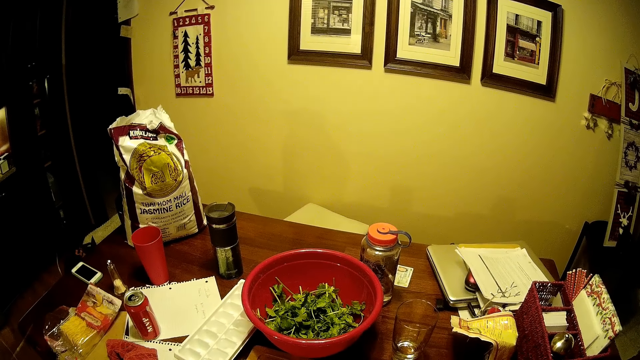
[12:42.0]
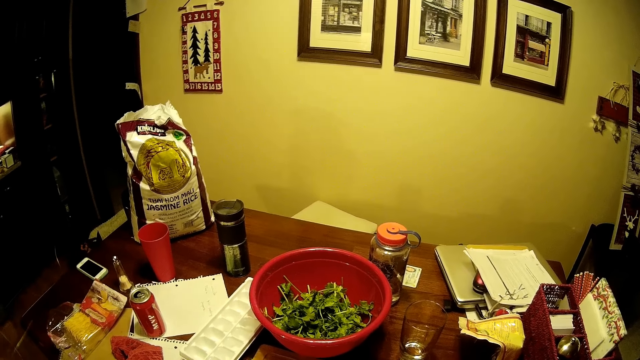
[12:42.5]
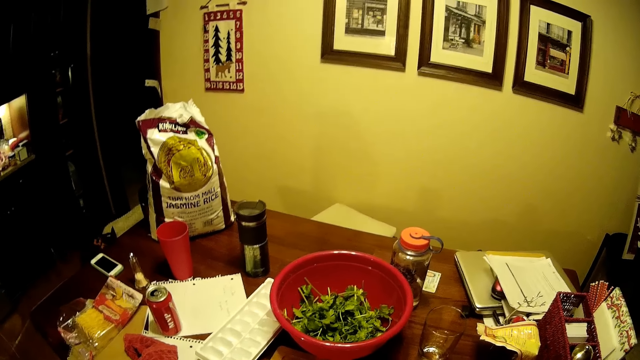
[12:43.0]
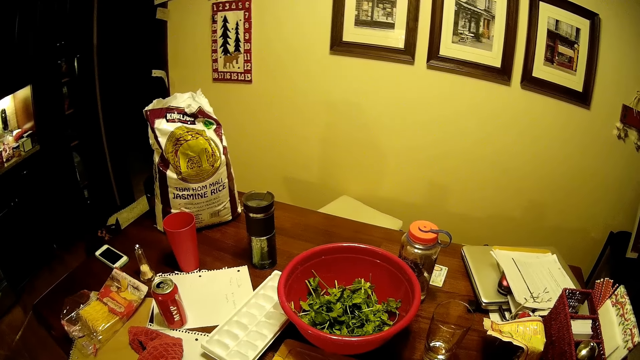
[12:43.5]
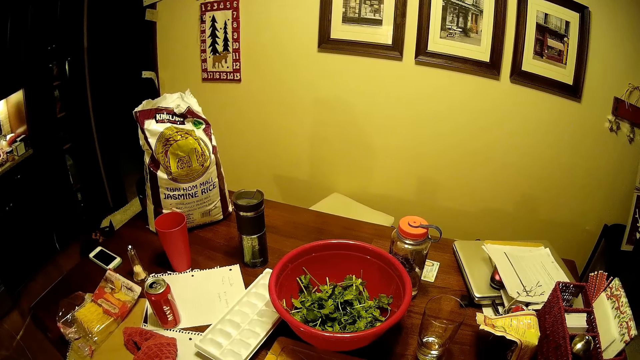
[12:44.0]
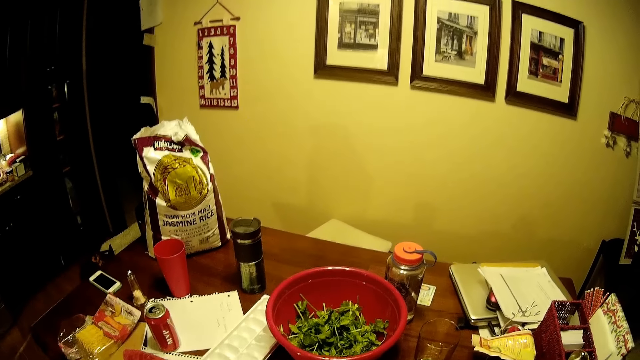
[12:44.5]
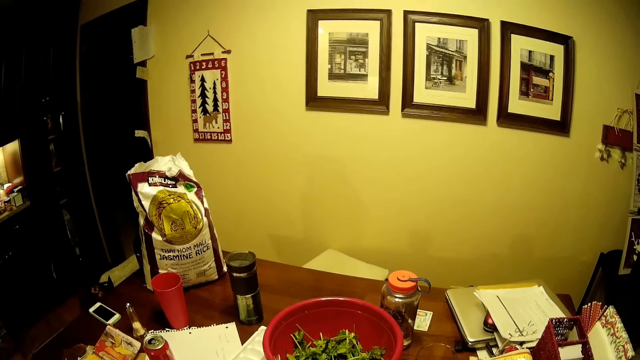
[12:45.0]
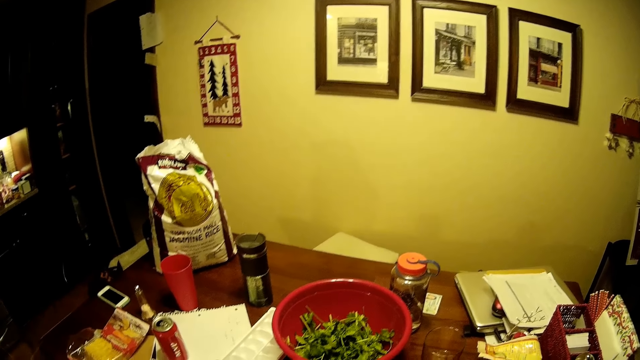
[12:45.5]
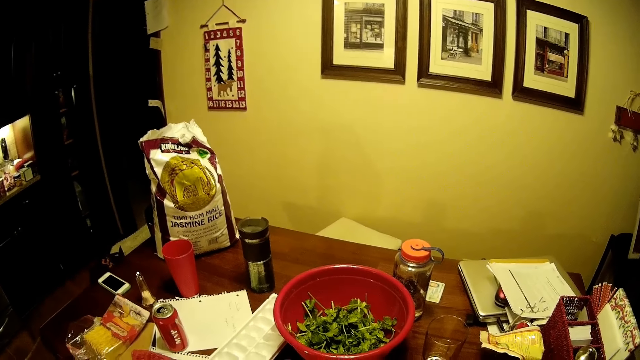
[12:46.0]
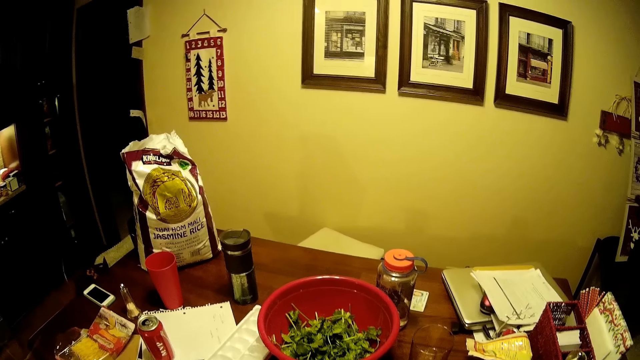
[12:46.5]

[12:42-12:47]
The camera wearer turns around the room.

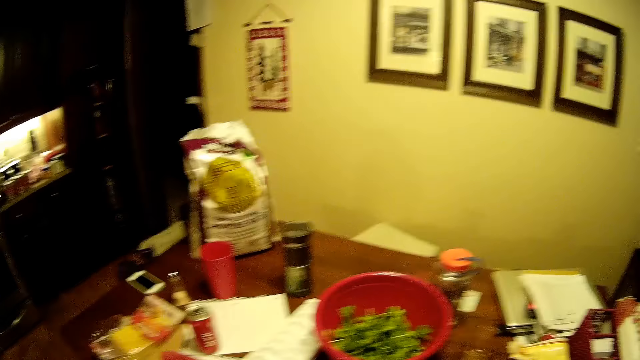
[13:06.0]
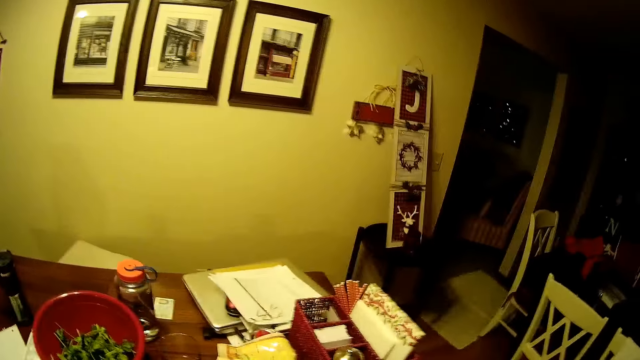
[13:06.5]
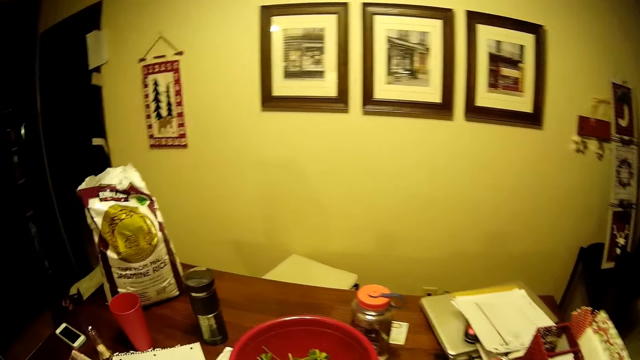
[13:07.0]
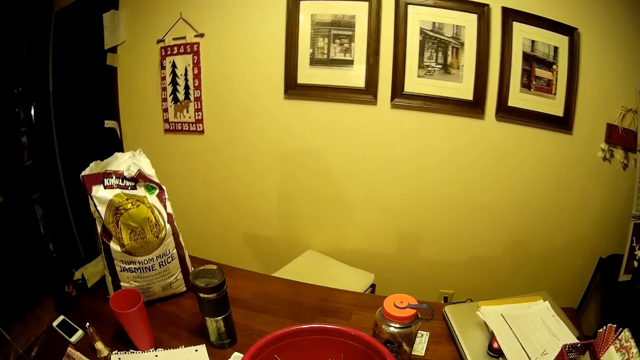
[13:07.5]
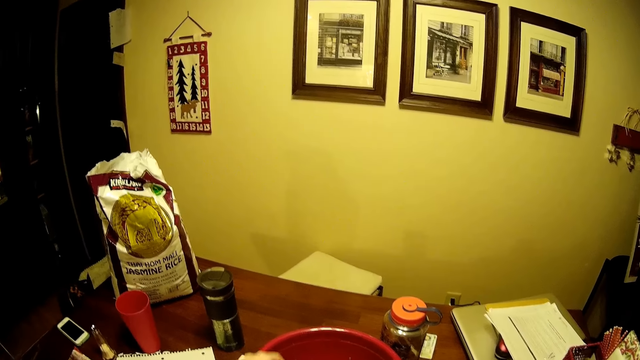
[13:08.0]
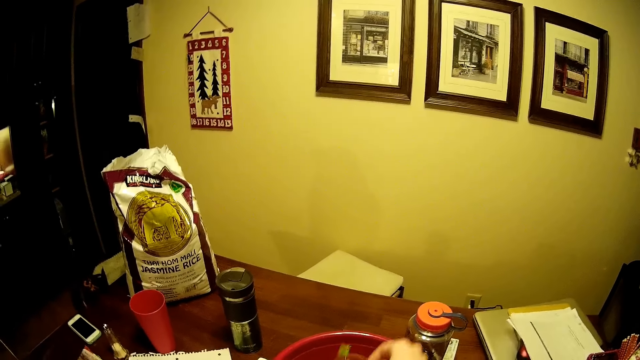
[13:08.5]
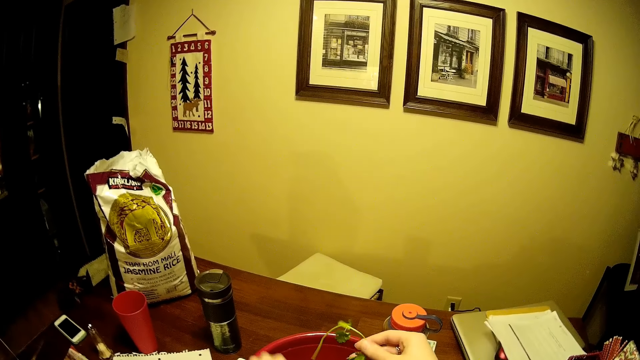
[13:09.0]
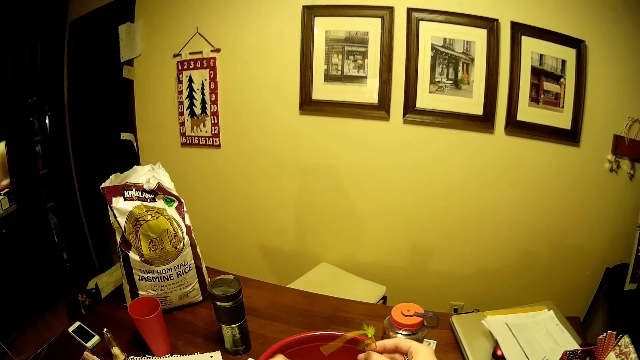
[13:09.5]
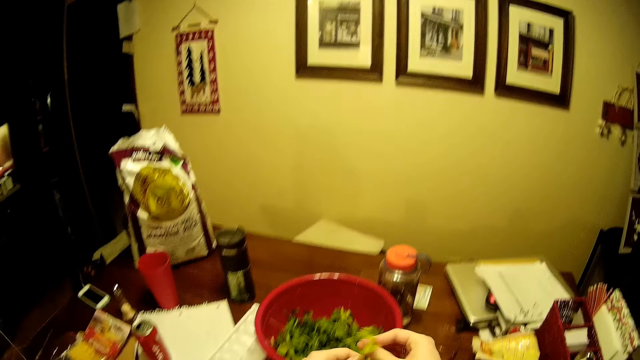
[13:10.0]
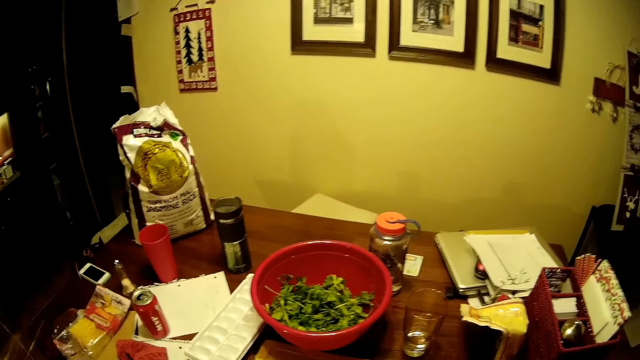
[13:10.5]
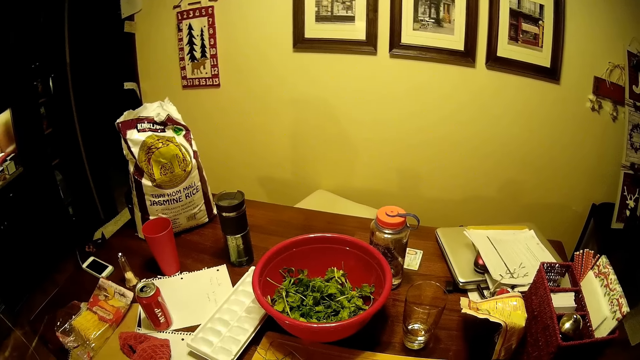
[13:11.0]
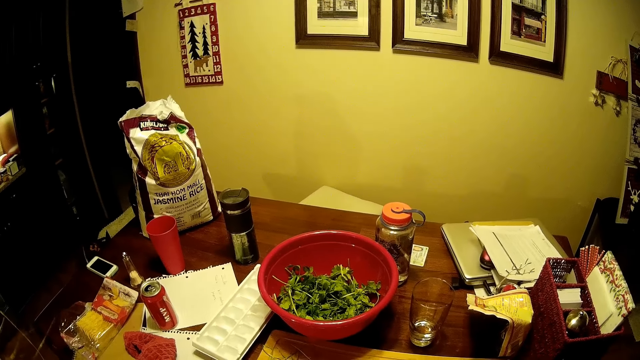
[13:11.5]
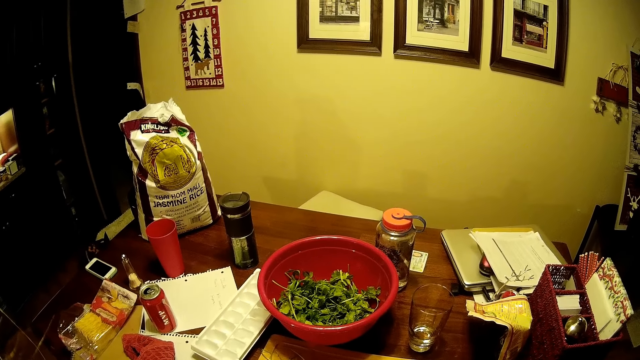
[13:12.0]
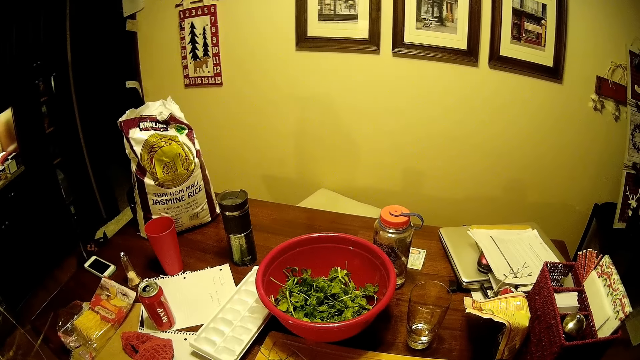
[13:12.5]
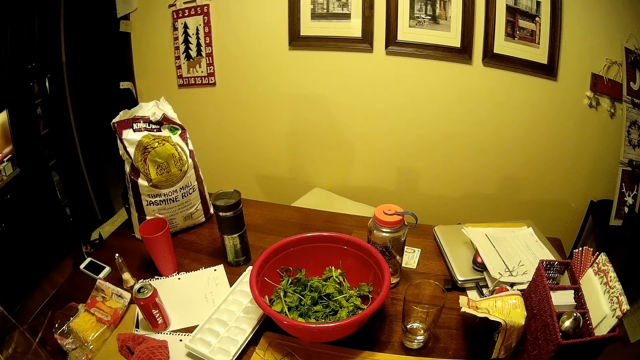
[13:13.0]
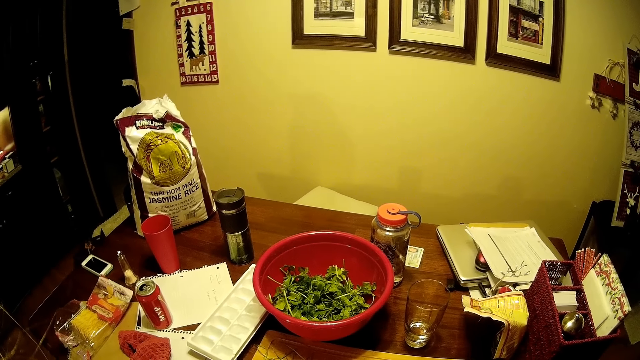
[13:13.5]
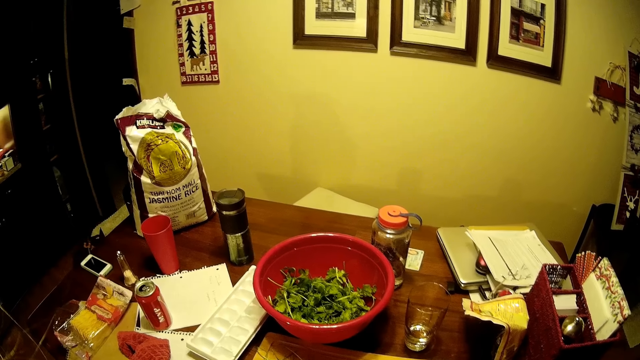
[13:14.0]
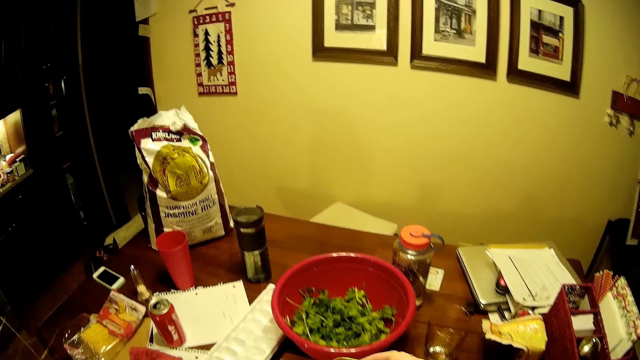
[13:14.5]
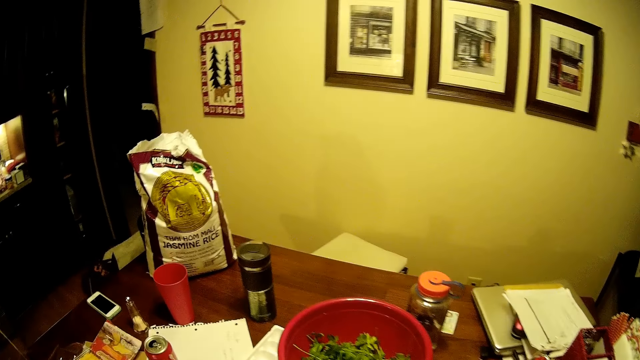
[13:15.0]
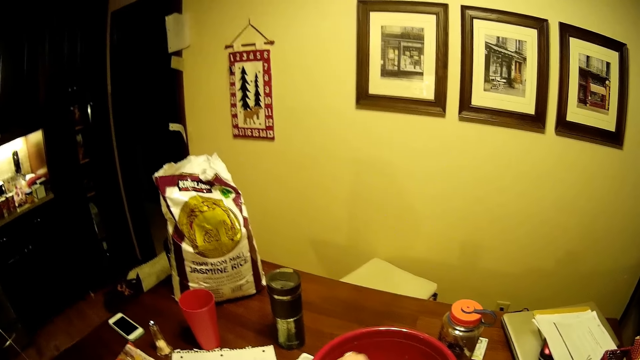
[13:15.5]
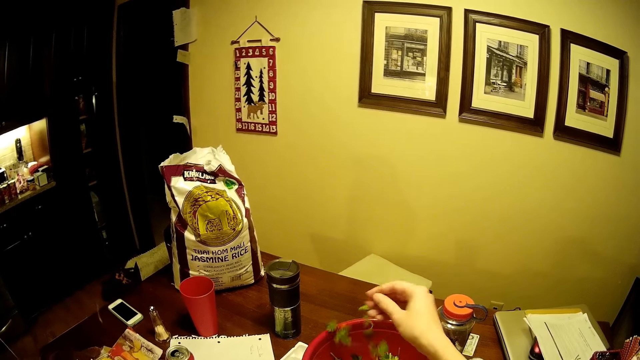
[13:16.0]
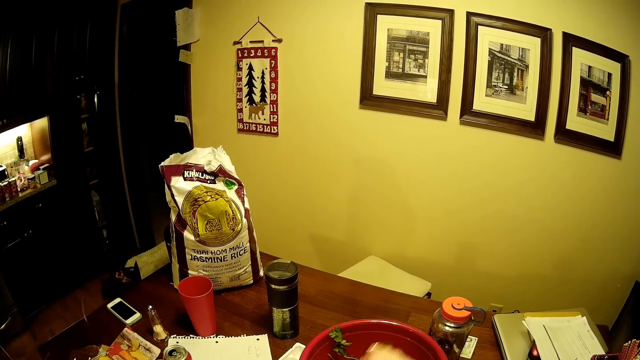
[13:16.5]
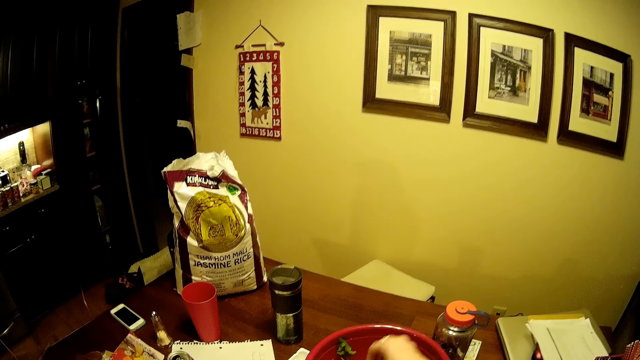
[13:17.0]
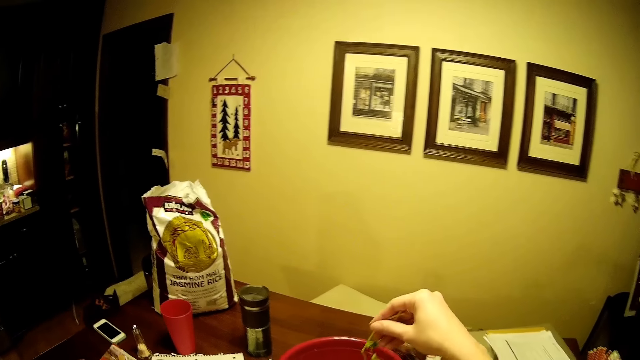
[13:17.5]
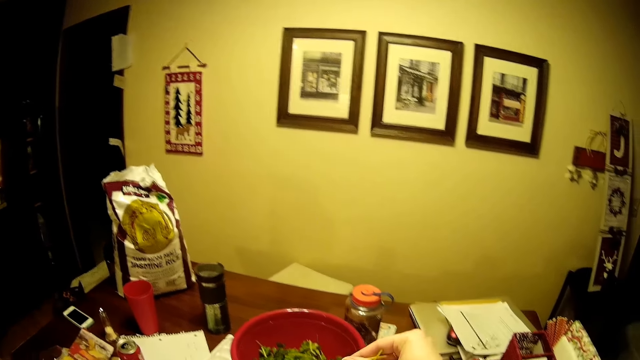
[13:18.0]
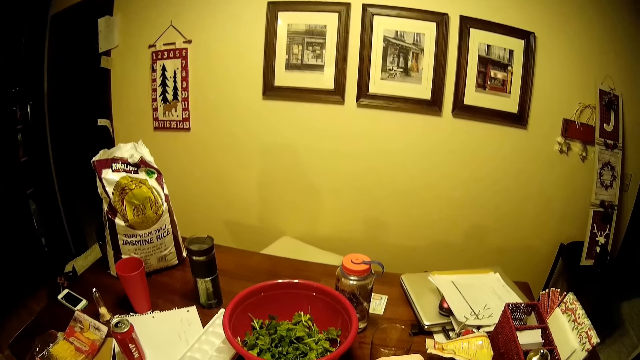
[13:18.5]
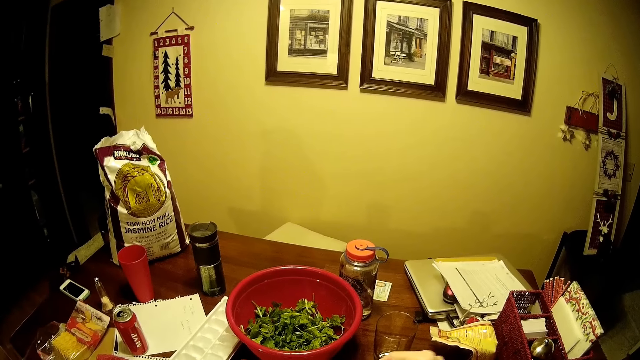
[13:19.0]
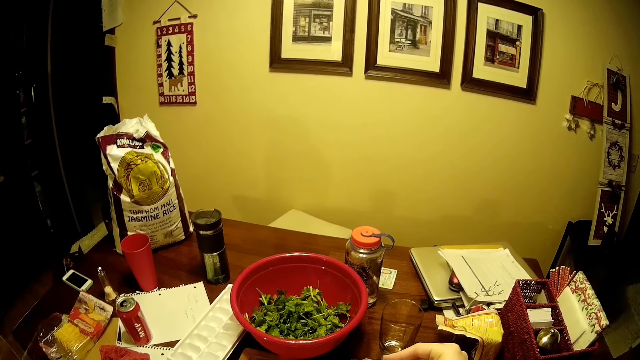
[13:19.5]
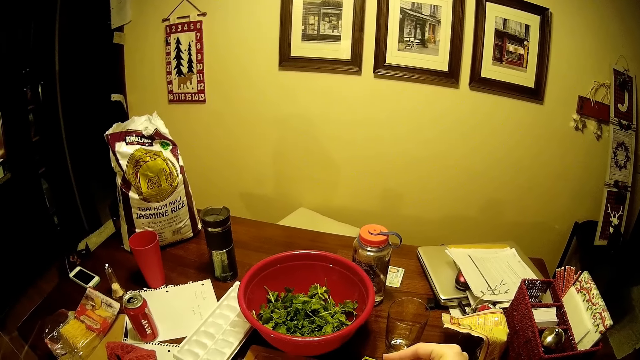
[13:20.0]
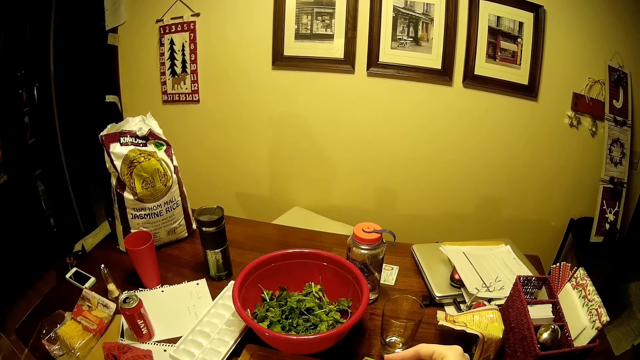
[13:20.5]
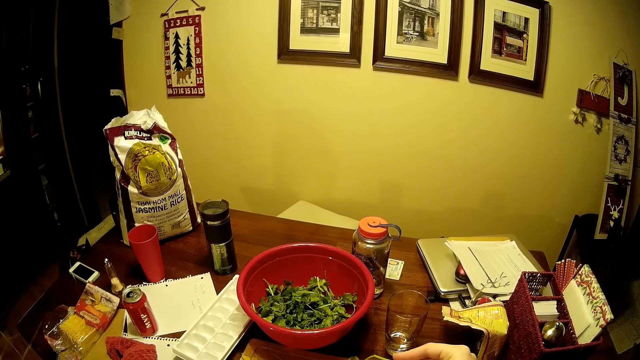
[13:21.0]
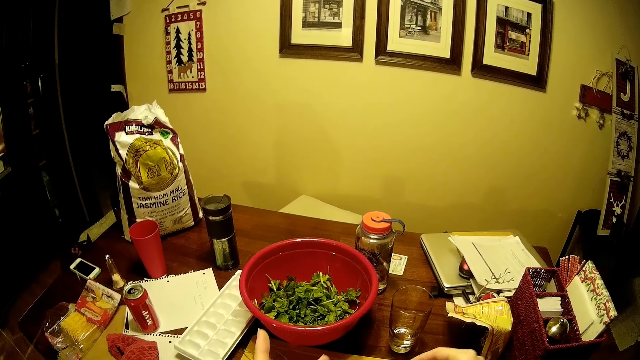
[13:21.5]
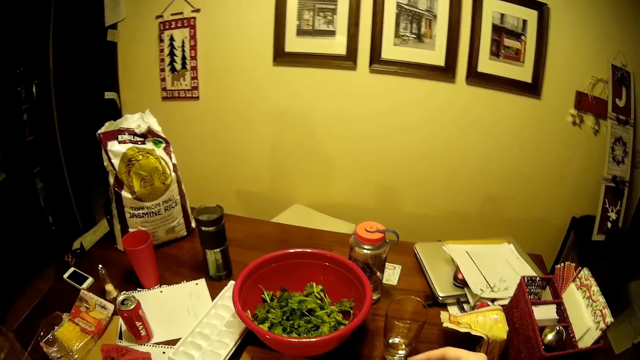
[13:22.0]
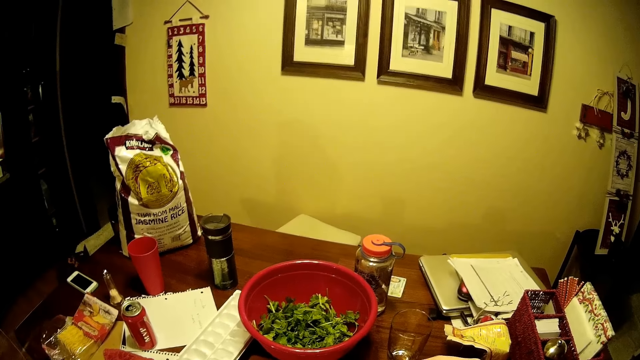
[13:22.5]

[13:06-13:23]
The camera wearer looks around. They pick up the coriander. They remove something from the vegetables. They touch the vegetables. They pick up the vegetables from the basin.
